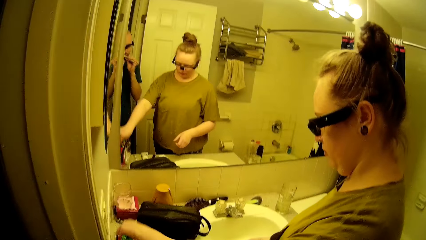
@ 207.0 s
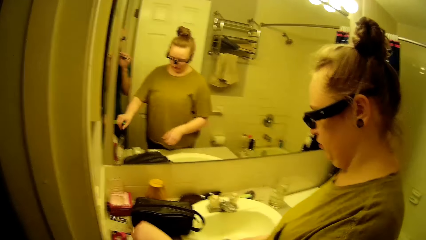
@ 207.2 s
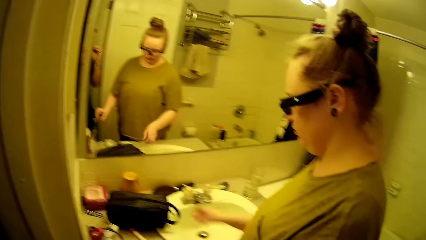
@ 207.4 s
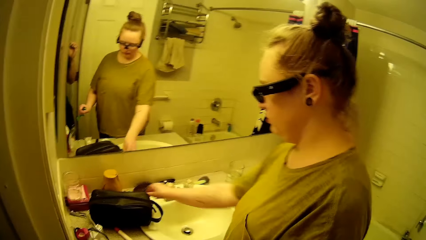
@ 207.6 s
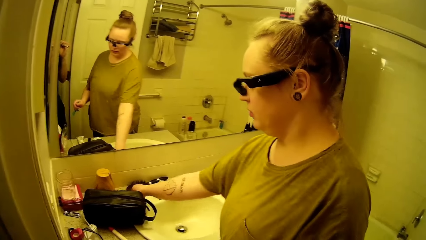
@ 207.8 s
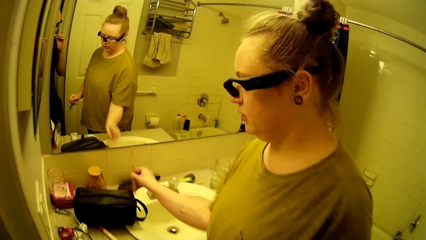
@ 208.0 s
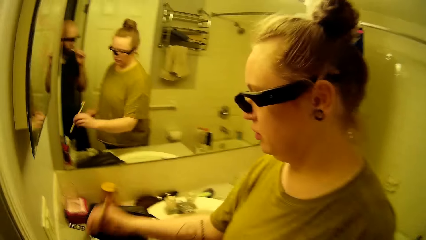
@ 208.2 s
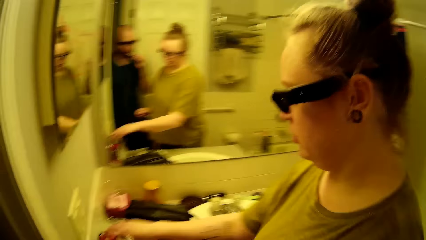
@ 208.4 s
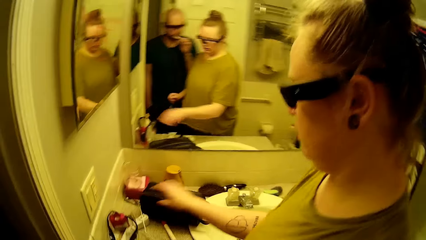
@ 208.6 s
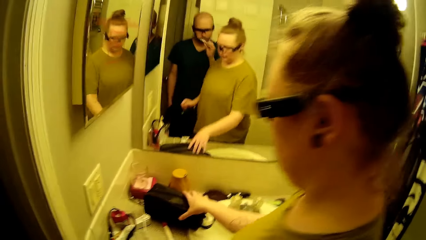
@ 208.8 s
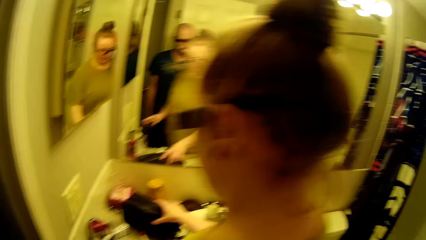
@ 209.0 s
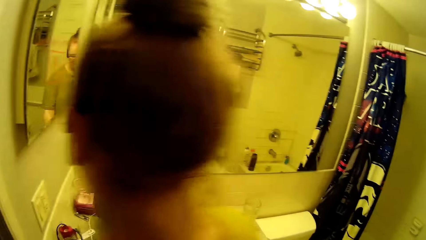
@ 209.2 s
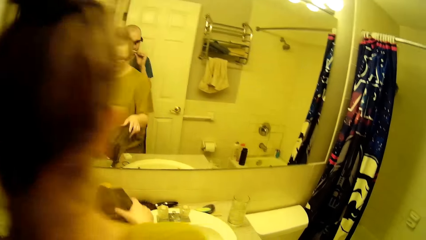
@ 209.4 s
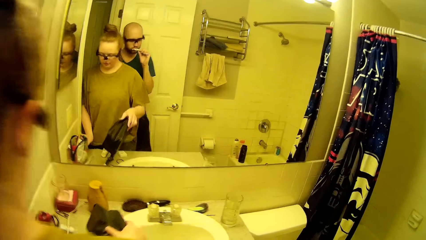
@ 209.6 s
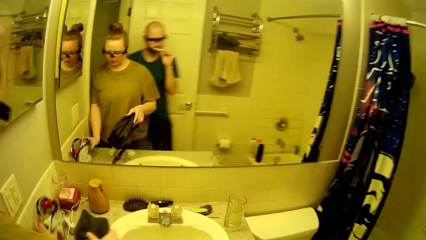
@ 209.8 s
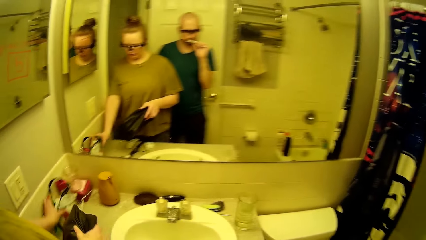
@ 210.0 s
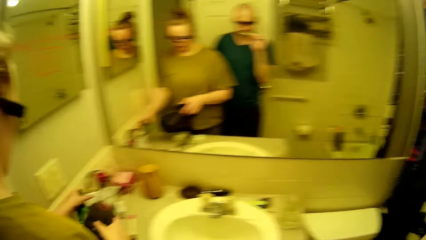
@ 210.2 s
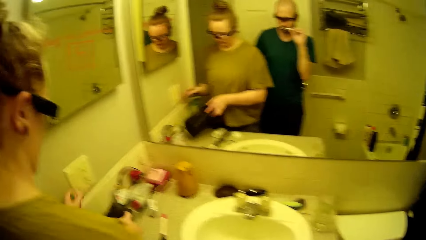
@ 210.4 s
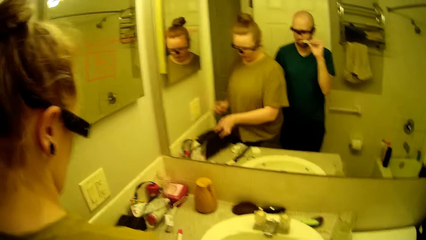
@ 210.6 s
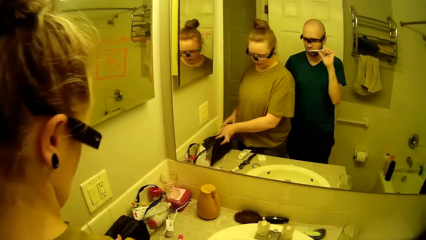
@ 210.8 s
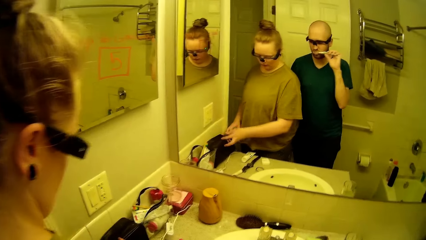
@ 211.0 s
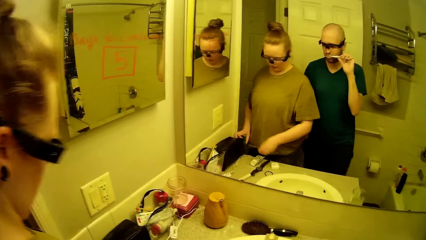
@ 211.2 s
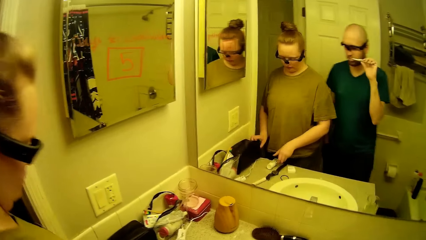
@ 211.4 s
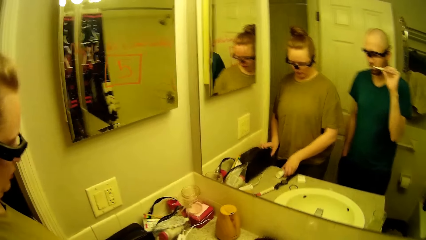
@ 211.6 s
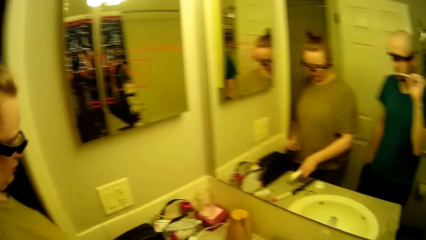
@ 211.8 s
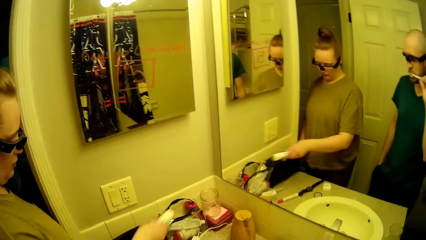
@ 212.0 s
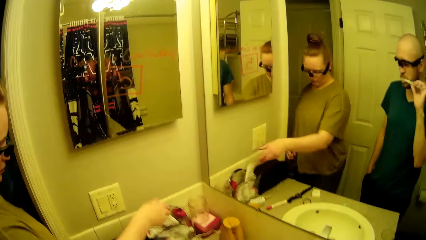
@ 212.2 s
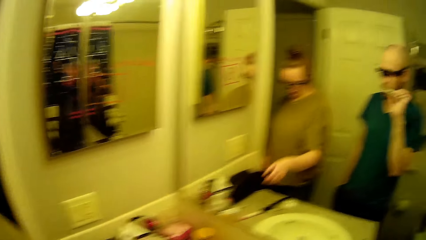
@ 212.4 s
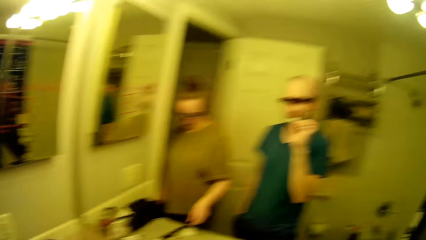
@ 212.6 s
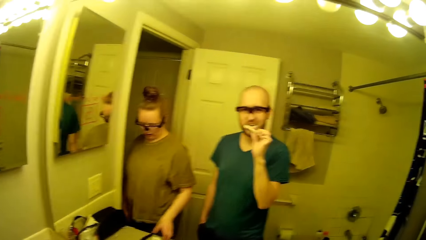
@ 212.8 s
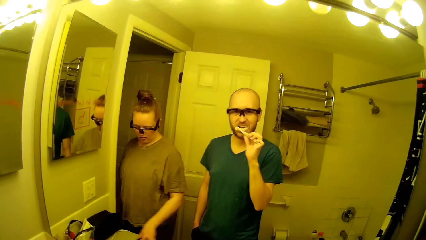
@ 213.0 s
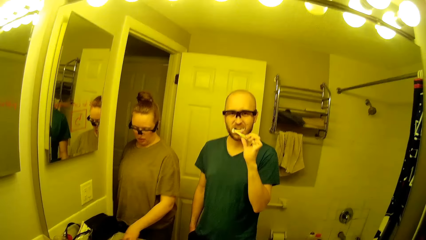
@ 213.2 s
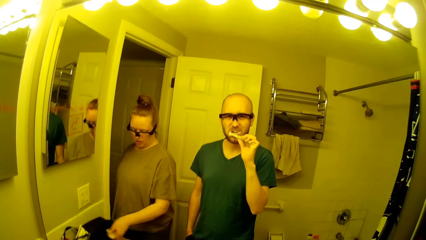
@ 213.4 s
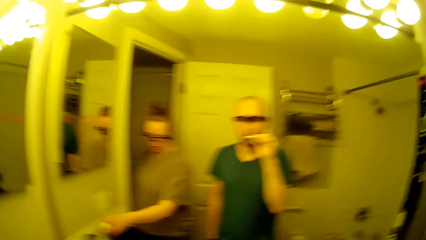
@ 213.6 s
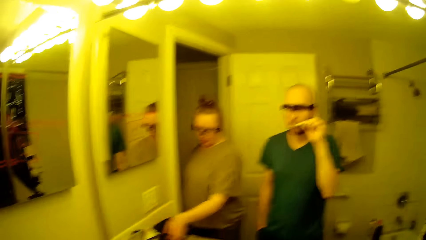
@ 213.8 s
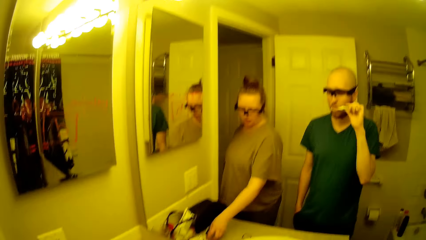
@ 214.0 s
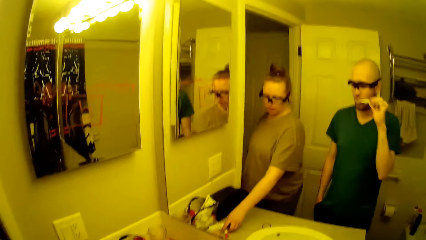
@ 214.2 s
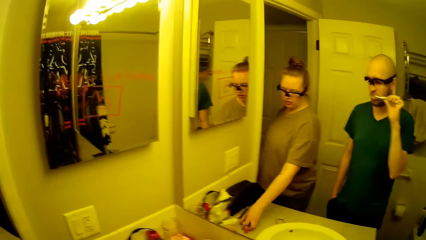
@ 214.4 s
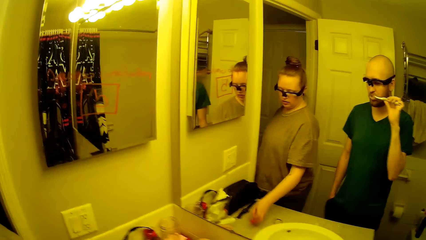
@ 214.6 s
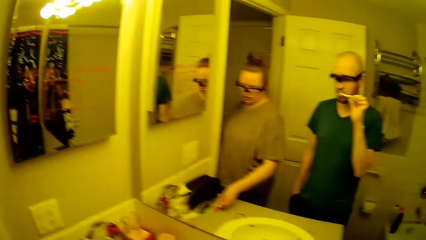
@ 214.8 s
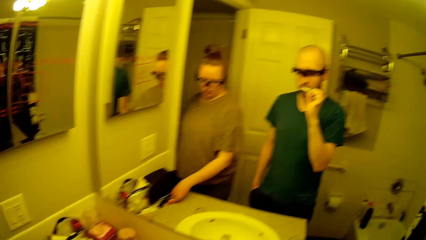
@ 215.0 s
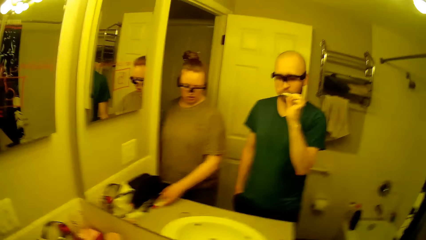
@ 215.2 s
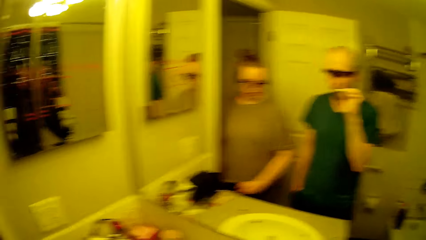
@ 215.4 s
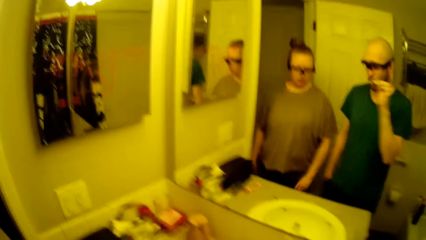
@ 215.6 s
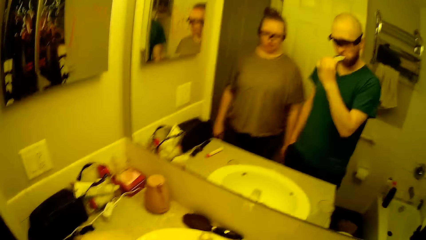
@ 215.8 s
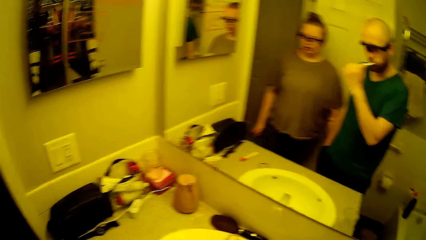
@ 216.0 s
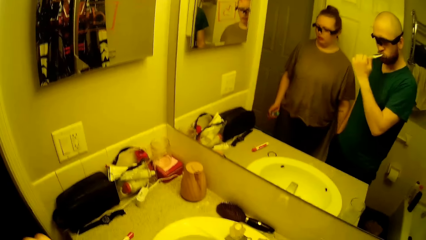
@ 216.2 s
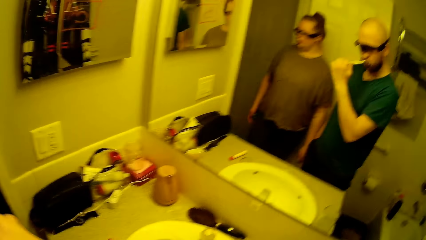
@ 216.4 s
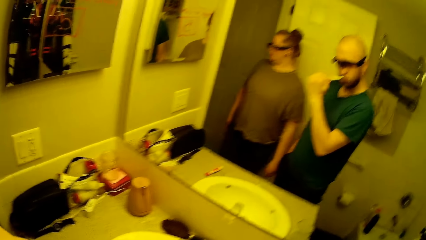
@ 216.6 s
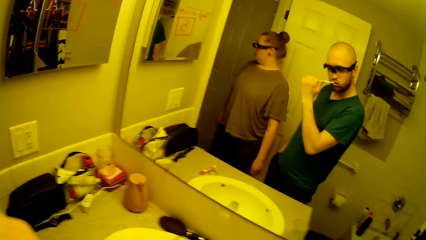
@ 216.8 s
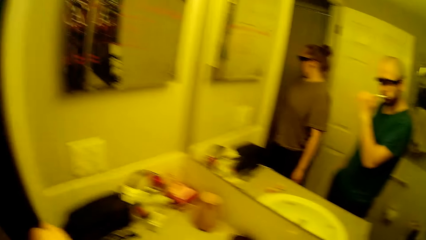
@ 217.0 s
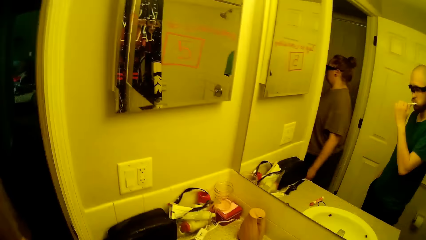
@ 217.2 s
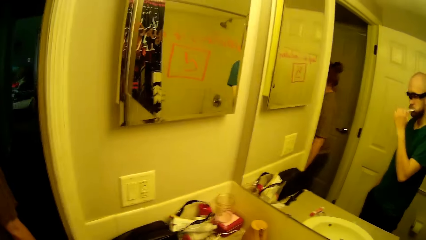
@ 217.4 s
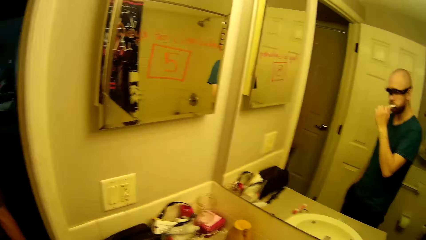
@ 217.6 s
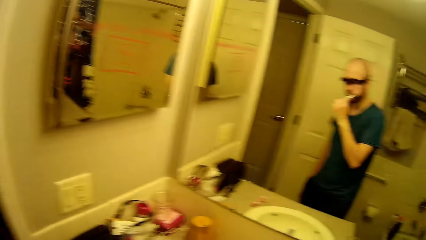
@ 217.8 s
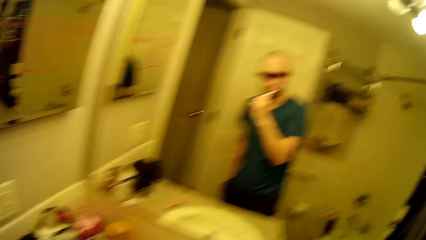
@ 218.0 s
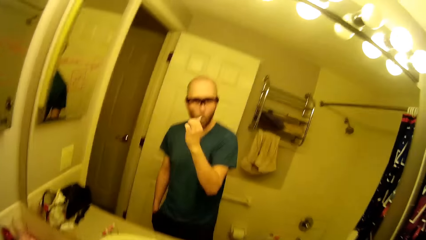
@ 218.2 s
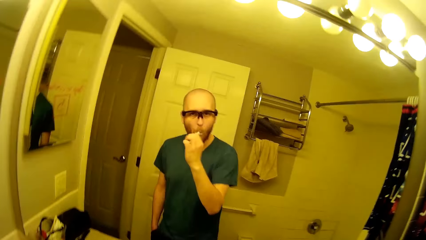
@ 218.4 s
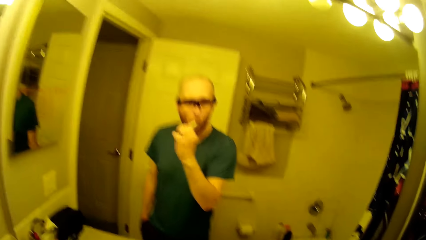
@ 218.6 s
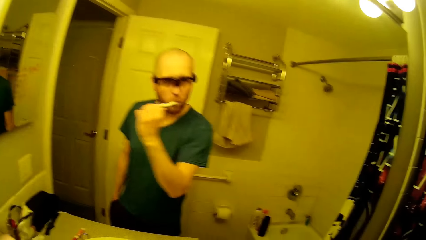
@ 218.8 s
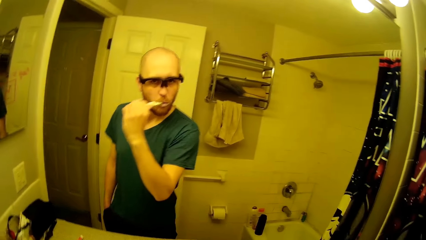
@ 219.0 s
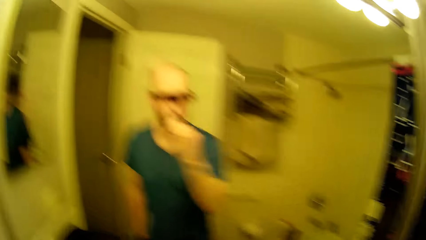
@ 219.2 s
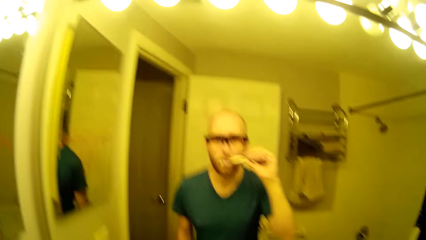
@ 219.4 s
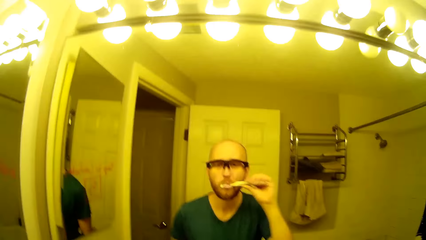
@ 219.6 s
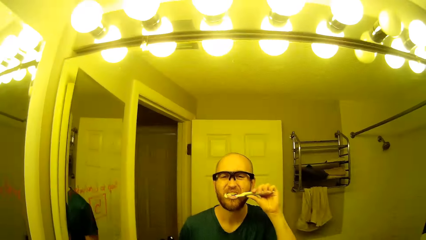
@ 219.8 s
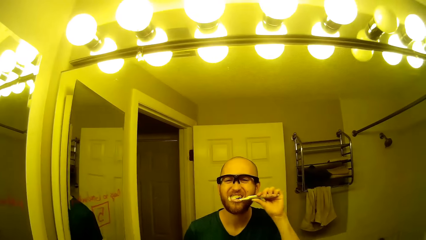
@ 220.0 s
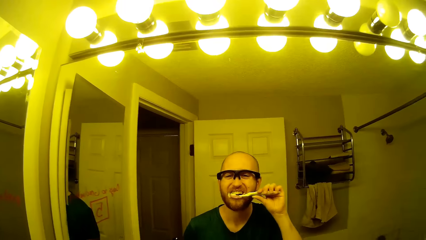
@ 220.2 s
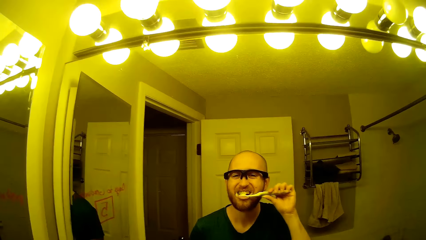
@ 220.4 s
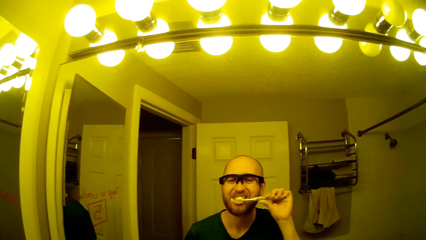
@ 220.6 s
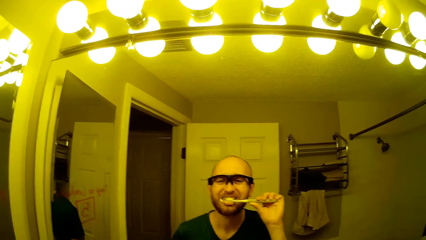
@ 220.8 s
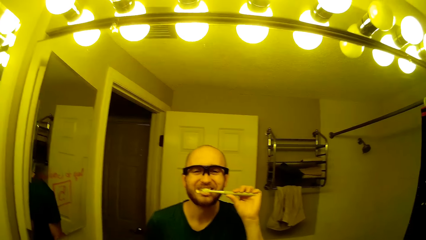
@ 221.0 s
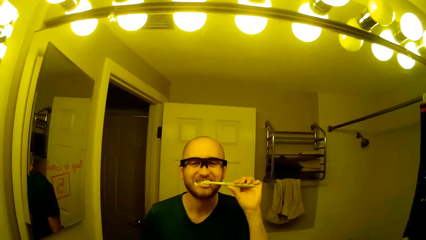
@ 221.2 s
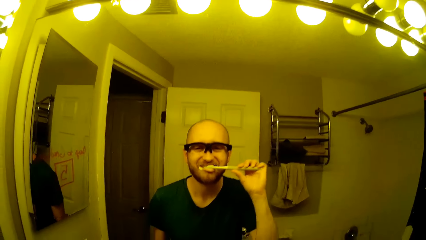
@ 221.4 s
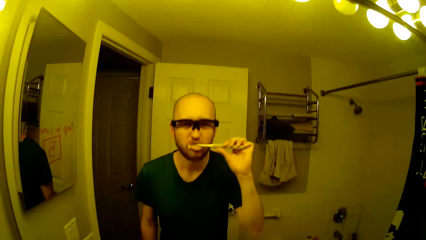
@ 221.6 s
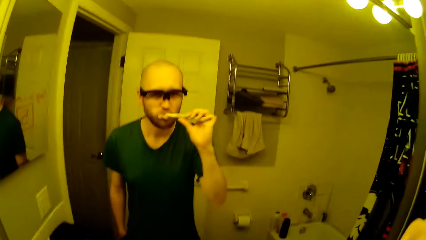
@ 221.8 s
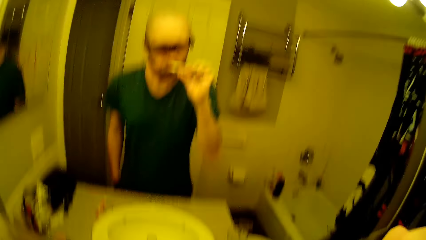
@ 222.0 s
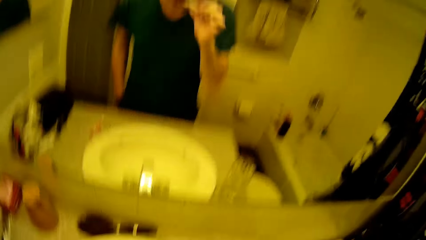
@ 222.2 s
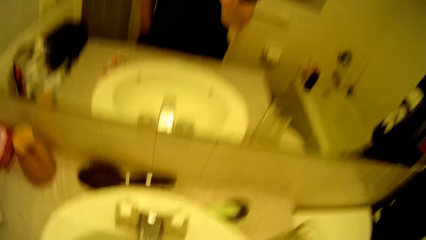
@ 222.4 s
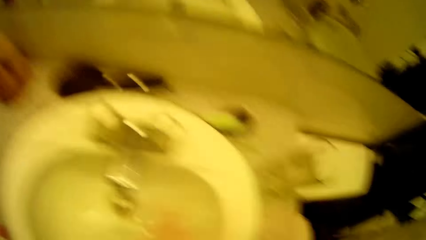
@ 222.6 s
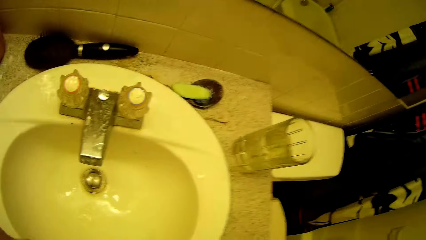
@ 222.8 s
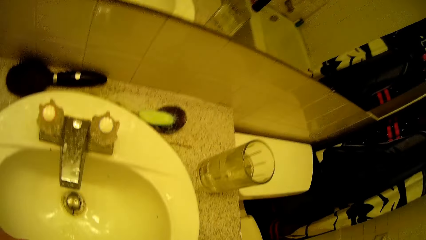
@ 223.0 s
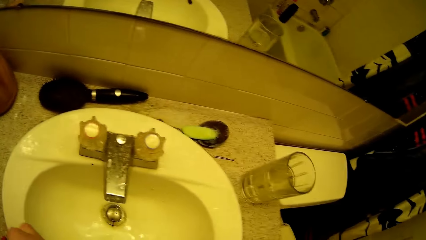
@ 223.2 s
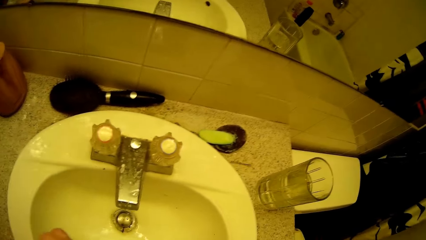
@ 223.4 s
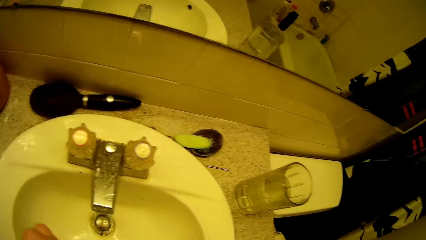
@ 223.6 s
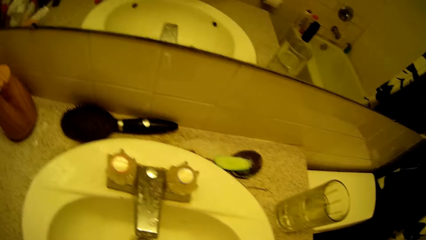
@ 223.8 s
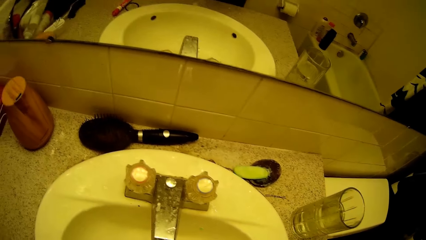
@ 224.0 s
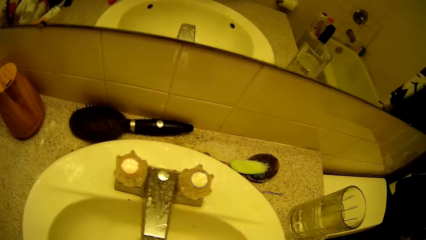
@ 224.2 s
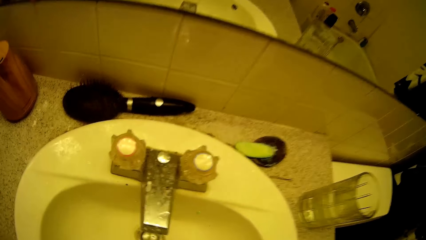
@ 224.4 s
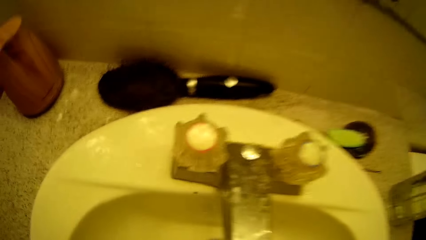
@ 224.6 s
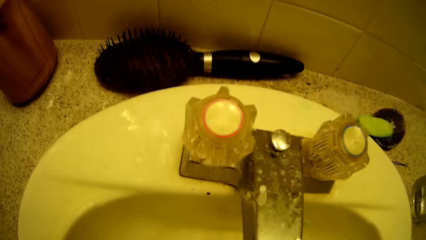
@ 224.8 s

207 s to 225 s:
The woman puts the toothpaste tube in her left hand into the transparent bag on the toilet sink. The woman picks a toothbrush from the toilet sink with her right hand. The camera wearer walks into the toilet from the hallway. The woman puts the toothbrush in her right hand into the transparent bag on the toilet sink. The woman picks a black bag from the toilet sink with her right hand. The woman moves the transparent bag across the toilet sink with her left hand. The woman places the black bag in her right hand on the toilet sink. The woman picks the toothpaste tube from the toilet sink with her right hand. The woman puts the toothpaste tube in her right hand into the transparent bag on the toilet sink. The woman picks the floss pack from the toilet sink with her right hand. The woman puts the floss pack in her right hand into the transparent bag on the toilet sink. The woman moves the toothbrush across the toilet sink. The woman walks into the hallway from the toilet. The camera wearer spits in the sink.
